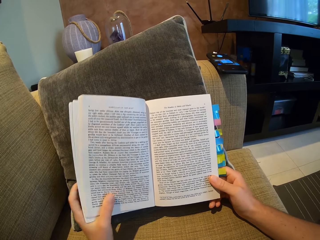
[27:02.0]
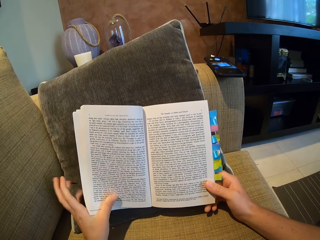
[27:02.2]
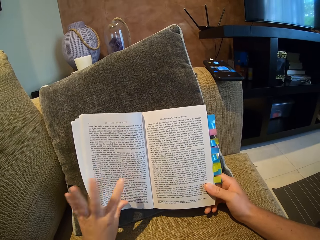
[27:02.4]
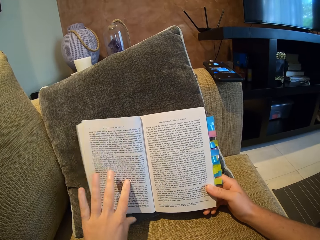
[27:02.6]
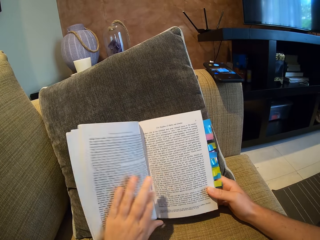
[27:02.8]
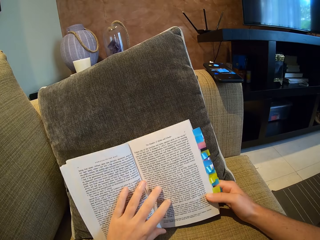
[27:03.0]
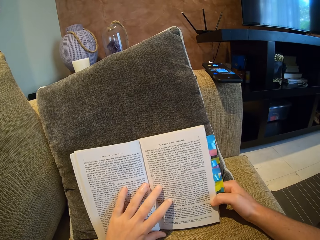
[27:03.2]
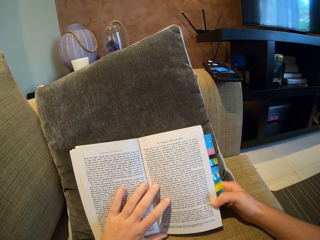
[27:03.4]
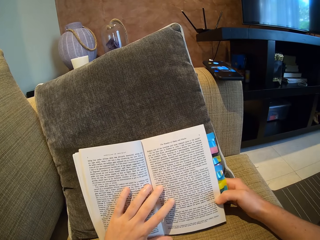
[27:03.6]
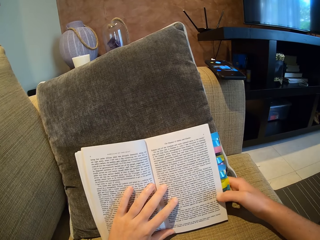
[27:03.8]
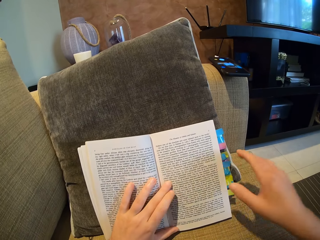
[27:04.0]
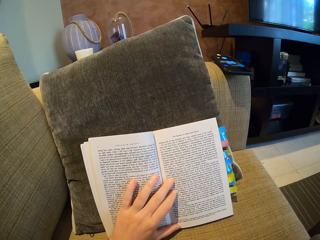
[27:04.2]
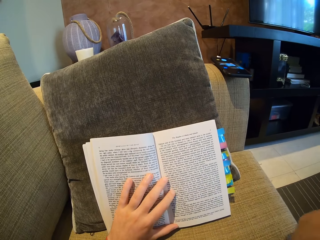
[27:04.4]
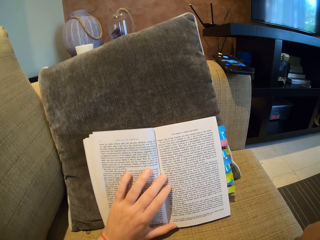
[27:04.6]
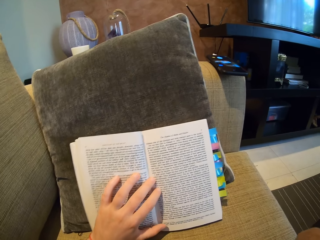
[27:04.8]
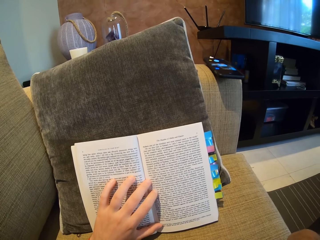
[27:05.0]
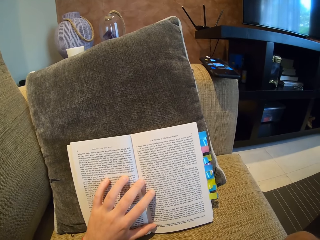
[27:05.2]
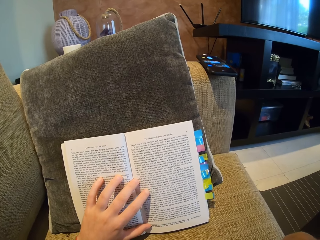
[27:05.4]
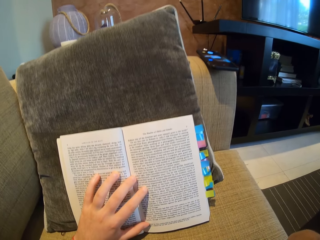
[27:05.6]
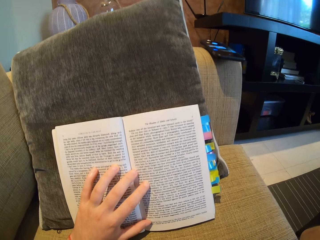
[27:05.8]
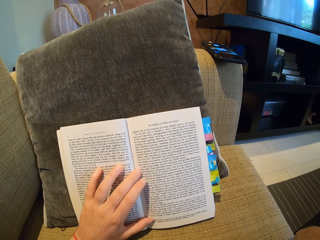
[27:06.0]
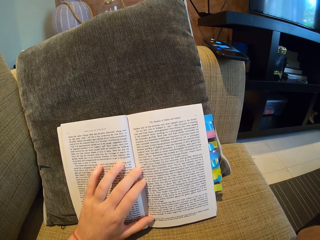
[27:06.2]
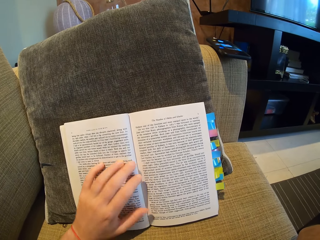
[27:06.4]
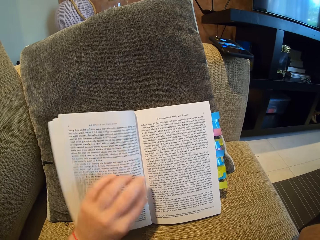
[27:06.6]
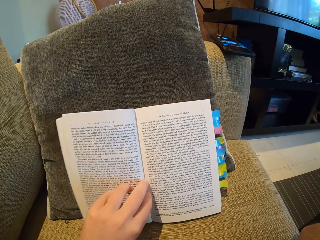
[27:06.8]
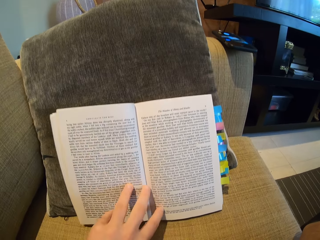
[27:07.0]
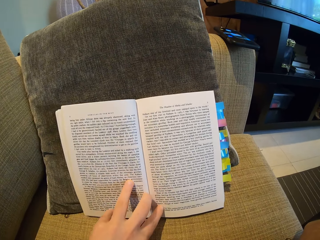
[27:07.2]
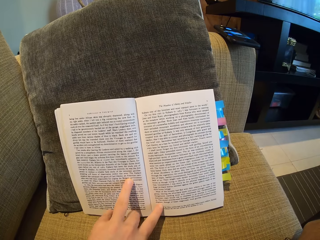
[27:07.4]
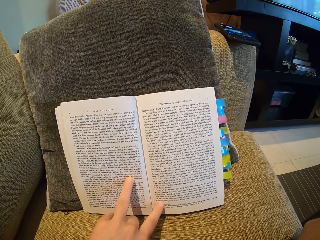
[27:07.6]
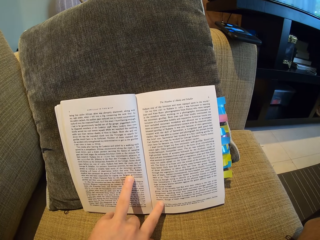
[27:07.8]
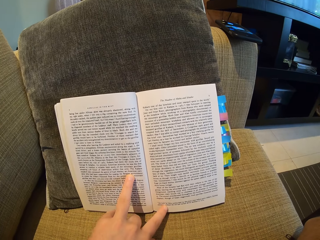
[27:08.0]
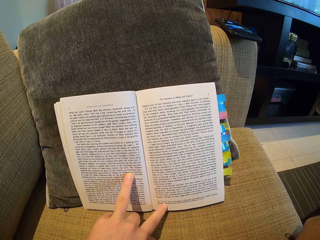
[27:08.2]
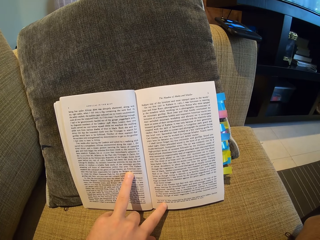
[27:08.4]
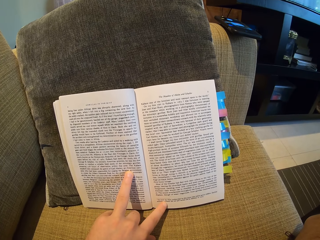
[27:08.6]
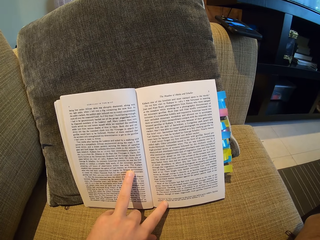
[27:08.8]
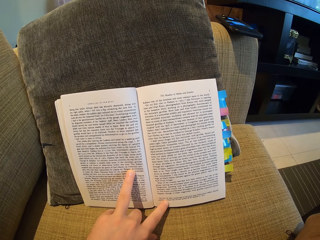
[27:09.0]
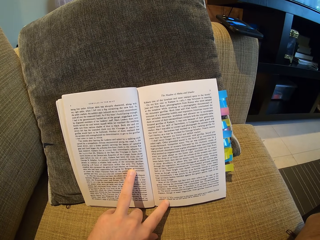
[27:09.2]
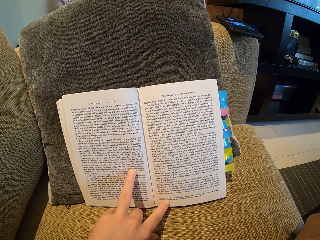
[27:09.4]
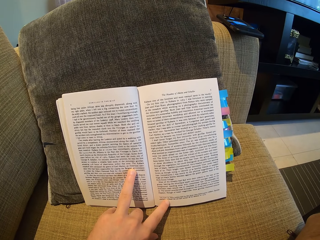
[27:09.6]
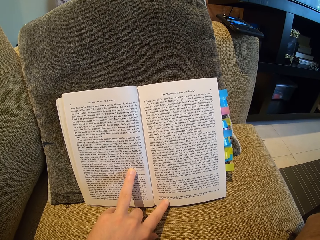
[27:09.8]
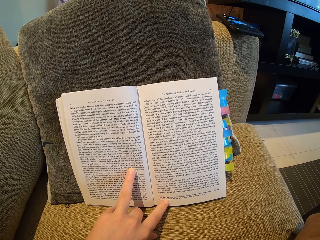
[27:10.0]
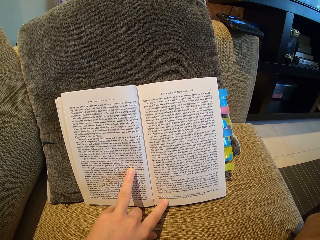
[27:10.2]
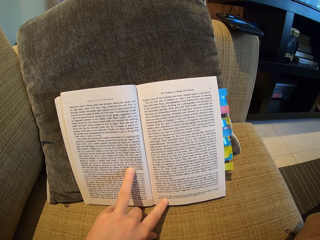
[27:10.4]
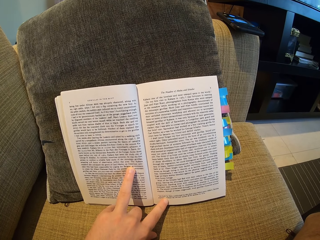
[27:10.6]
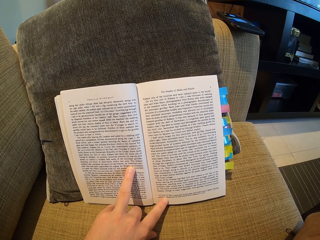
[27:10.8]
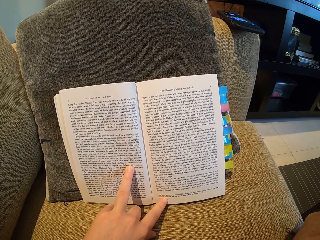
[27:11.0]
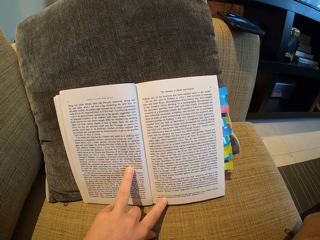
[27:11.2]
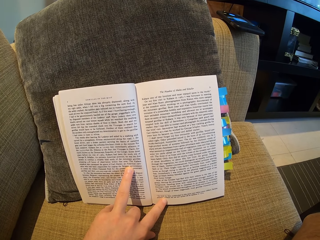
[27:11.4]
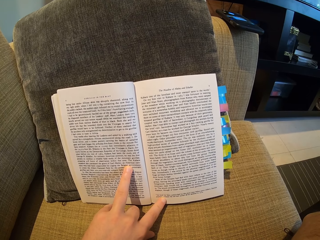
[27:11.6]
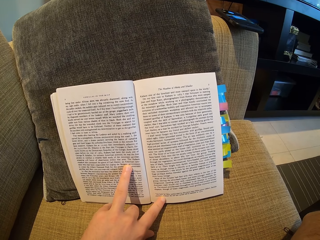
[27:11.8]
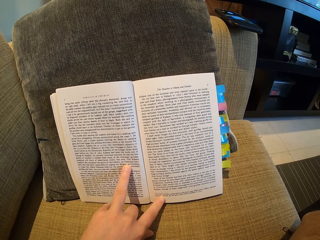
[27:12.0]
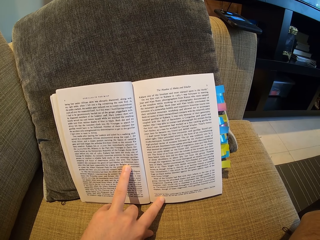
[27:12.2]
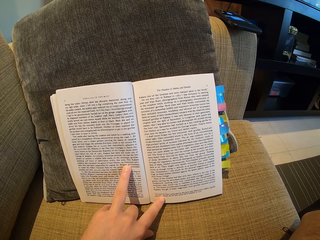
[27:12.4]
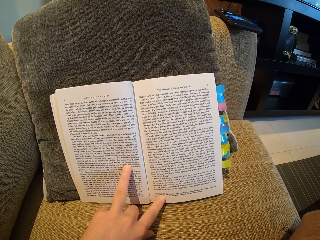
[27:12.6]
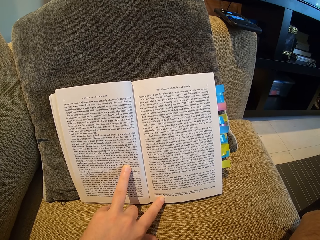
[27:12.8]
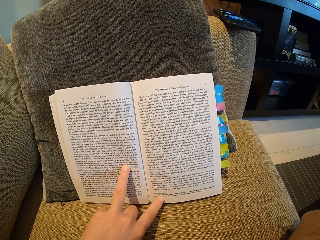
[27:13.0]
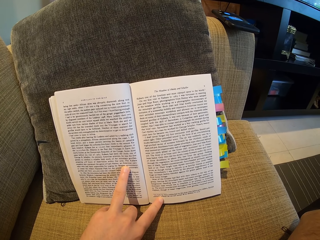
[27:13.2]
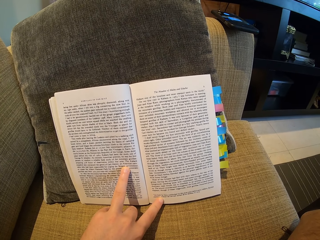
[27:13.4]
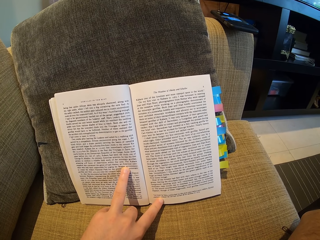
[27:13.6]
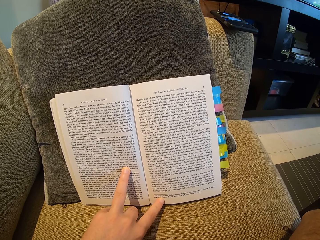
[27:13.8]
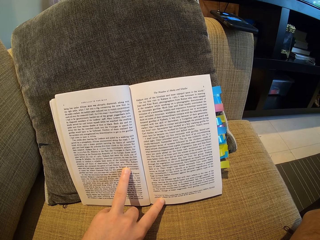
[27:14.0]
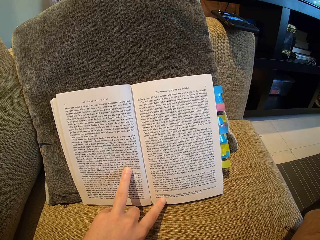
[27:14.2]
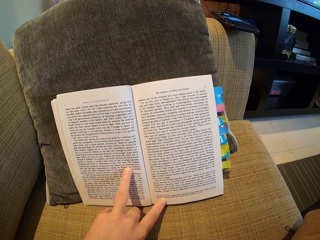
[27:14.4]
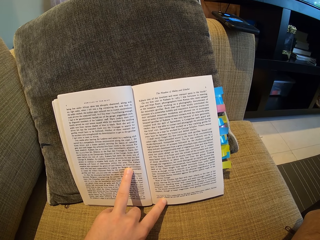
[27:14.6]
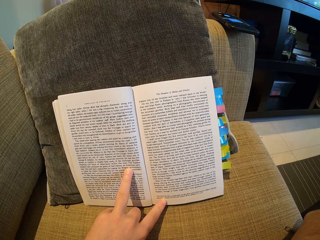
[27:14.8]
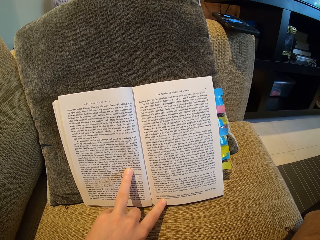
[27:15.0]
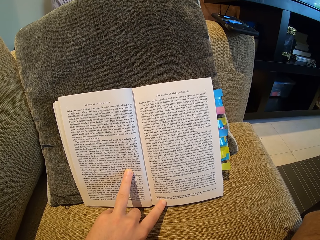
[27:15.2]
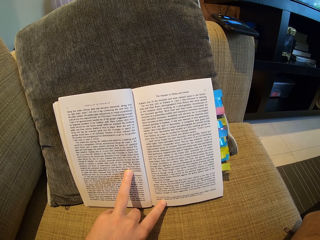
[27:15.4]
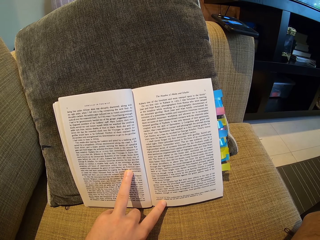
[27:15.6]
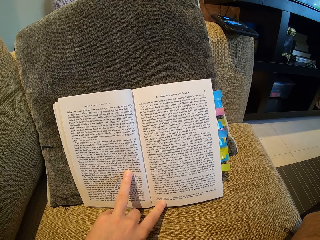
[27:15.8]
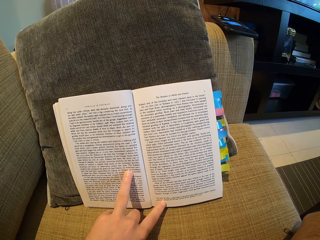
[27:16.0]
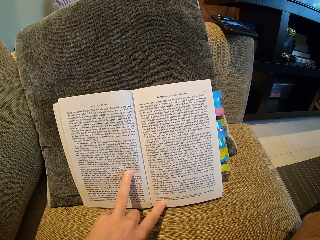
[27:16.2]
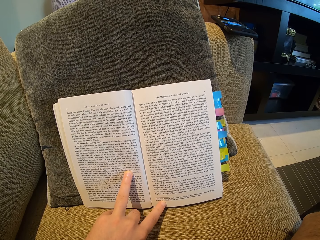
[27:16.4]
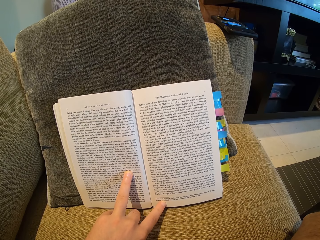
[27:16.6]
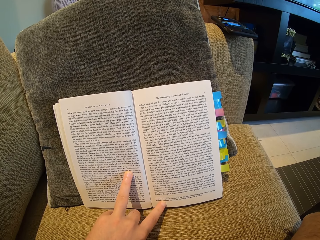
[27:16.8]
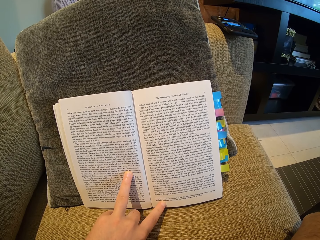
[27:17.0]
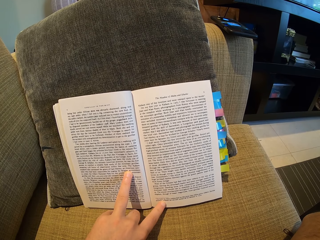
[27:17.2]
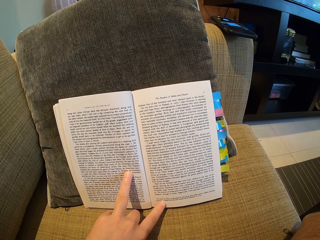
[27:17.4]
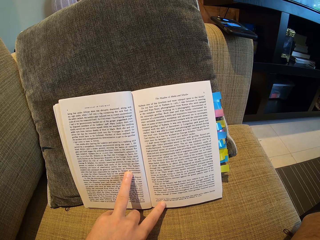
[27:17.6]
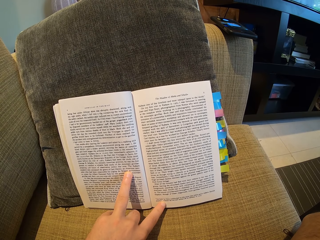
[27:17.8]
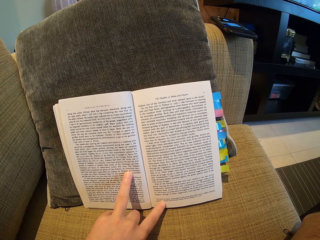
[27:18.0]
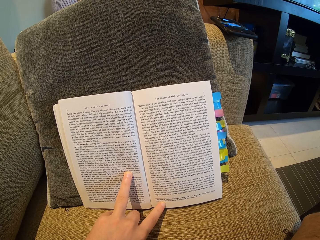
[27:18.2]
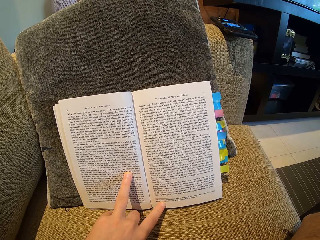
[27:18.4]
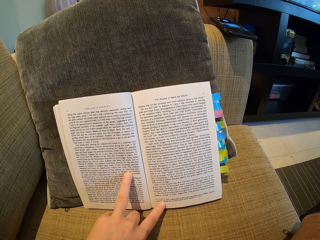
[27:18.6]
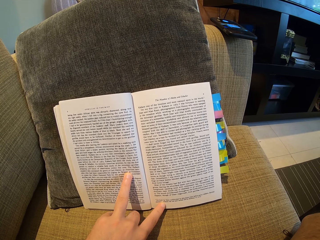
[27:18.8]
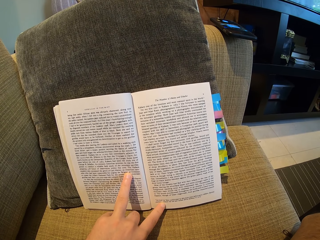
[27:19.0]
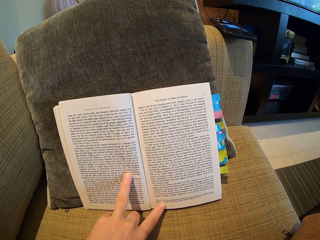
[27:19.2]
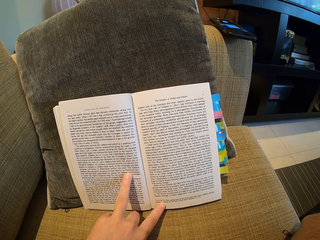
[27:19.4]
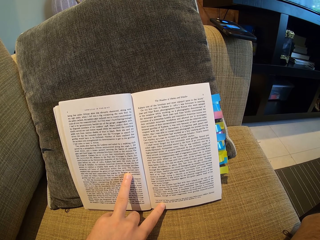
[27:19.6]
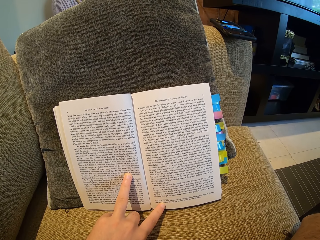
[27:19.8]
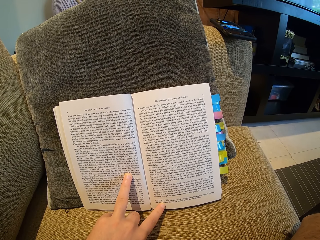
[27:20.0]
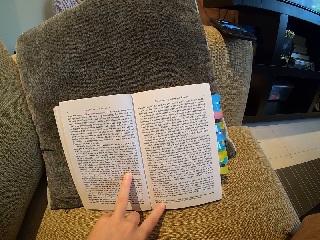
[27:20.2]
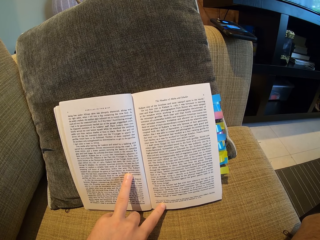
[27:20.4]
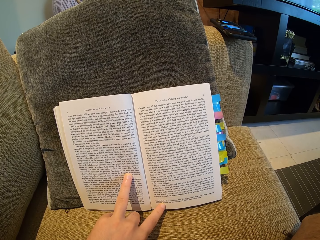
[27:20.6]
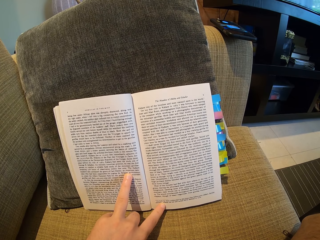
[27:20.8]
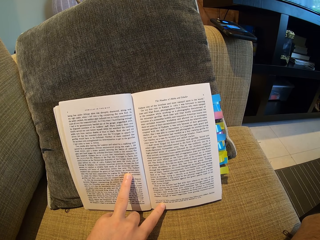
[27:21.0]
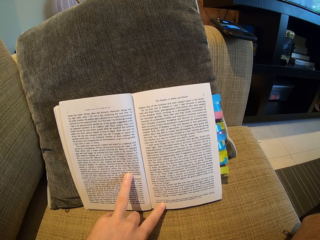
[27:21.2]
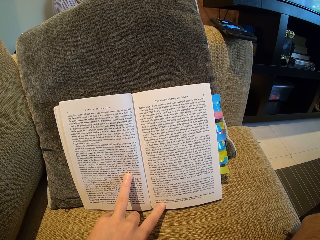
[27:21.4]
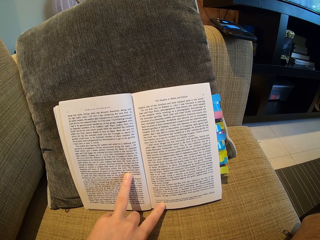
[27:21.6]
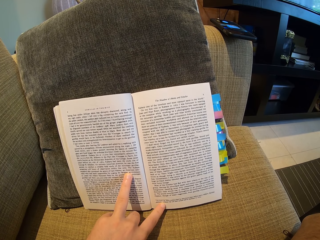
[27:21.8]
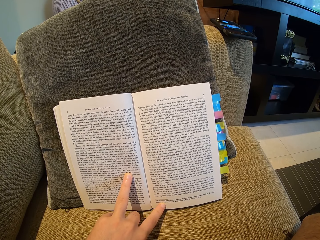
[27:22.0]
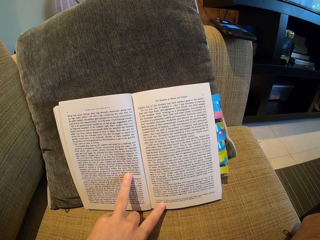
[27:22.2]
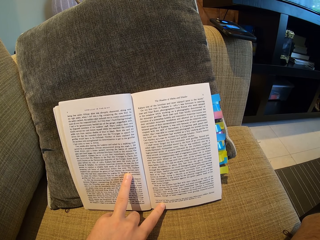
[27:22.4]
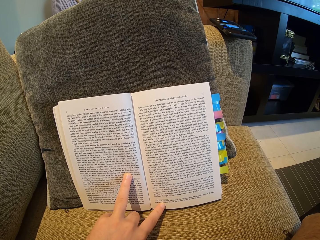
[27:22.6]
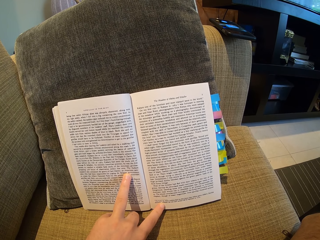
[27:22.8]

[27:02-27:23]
The camera wearer puts her left hand on the book. She touches something with her right hand. She reads the book. She holds the book with her left hand fingers. She reads the book. She reads the book again.
